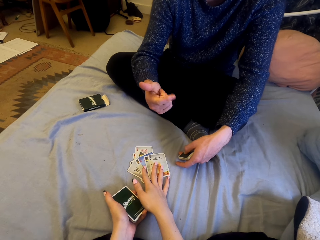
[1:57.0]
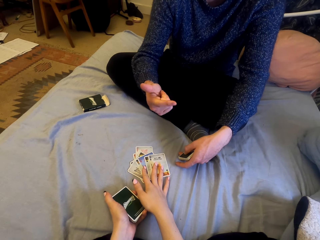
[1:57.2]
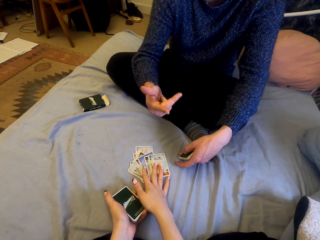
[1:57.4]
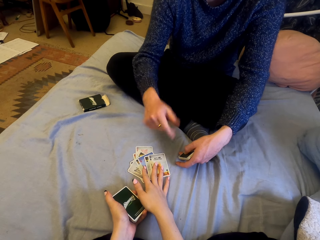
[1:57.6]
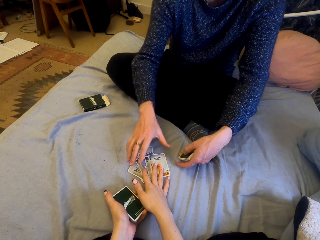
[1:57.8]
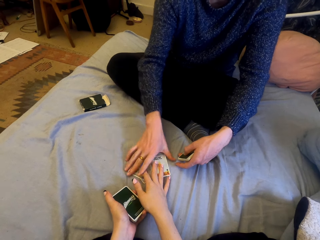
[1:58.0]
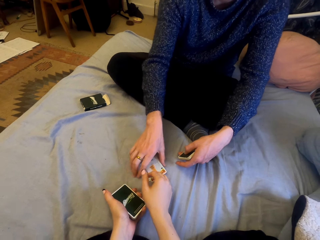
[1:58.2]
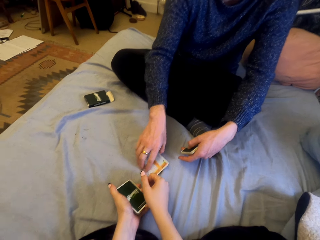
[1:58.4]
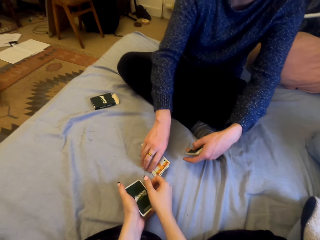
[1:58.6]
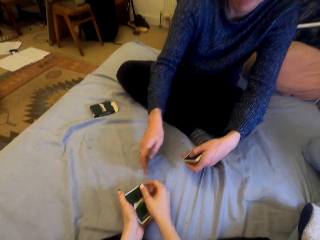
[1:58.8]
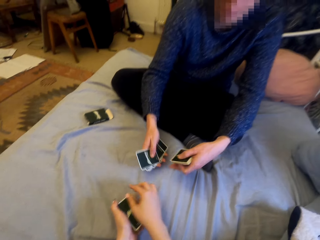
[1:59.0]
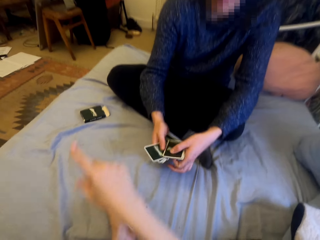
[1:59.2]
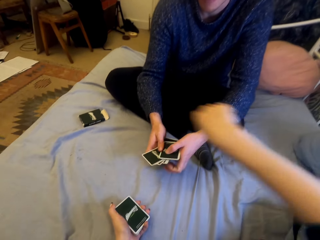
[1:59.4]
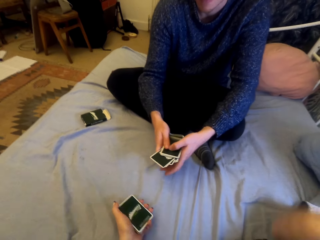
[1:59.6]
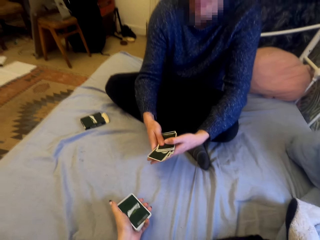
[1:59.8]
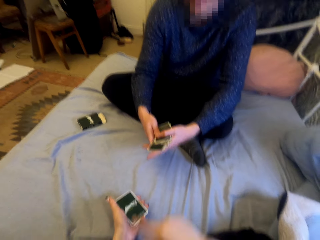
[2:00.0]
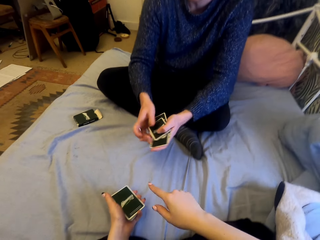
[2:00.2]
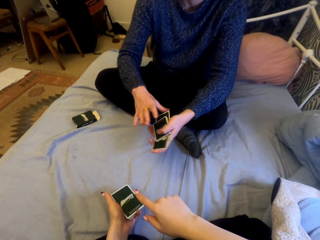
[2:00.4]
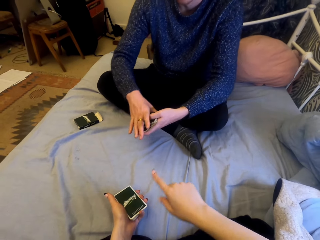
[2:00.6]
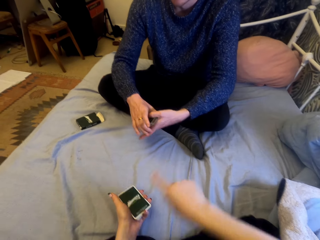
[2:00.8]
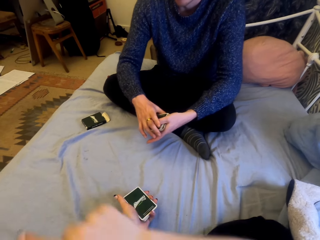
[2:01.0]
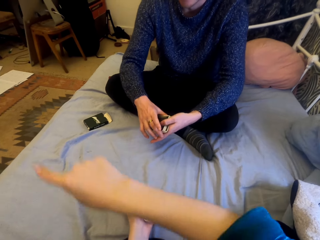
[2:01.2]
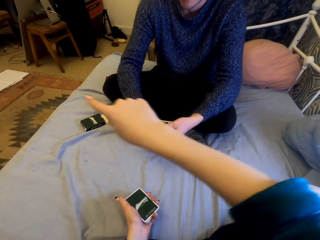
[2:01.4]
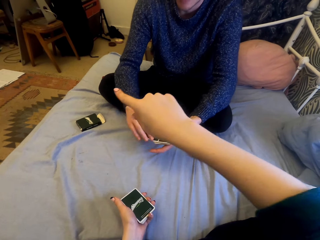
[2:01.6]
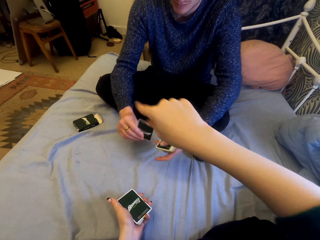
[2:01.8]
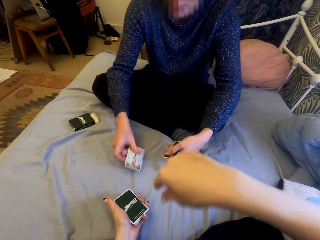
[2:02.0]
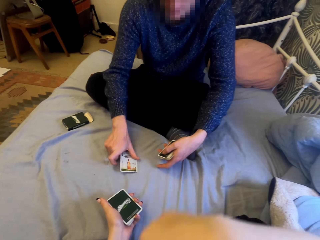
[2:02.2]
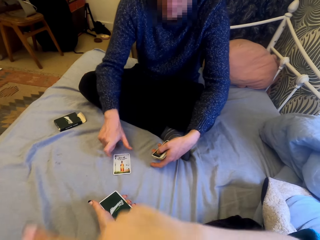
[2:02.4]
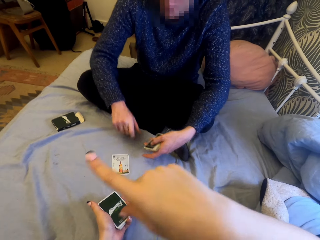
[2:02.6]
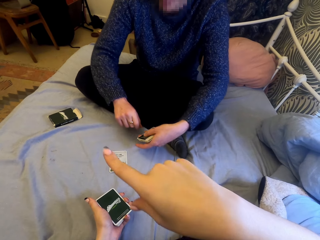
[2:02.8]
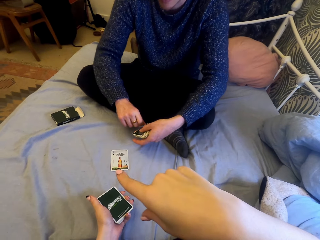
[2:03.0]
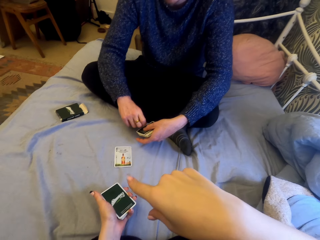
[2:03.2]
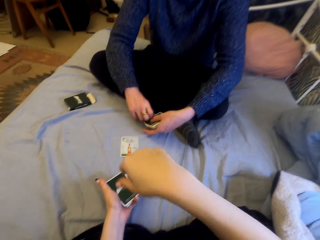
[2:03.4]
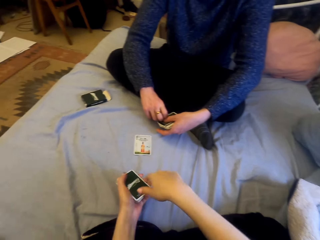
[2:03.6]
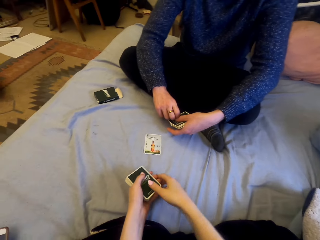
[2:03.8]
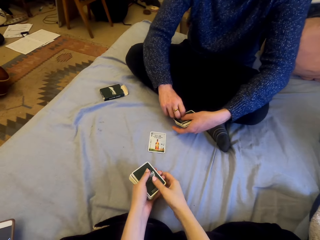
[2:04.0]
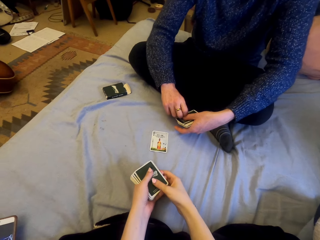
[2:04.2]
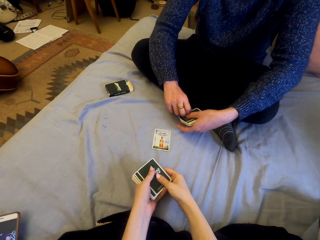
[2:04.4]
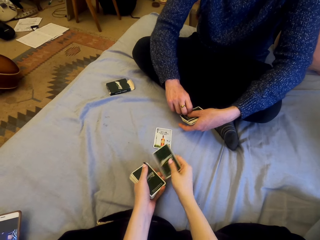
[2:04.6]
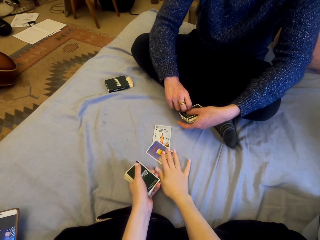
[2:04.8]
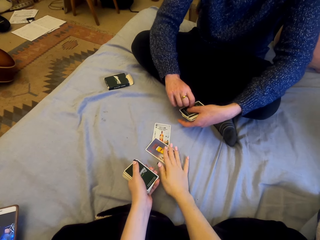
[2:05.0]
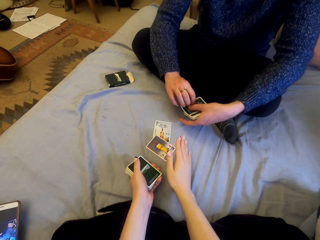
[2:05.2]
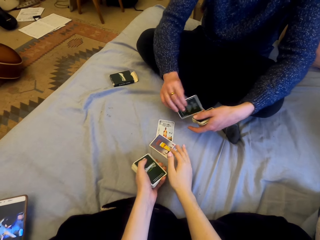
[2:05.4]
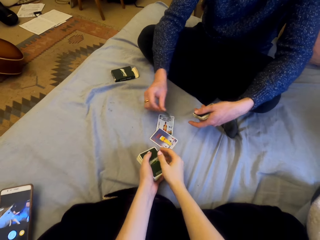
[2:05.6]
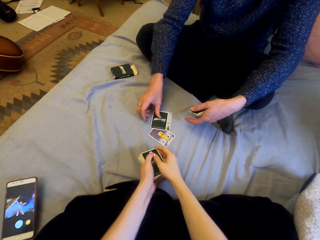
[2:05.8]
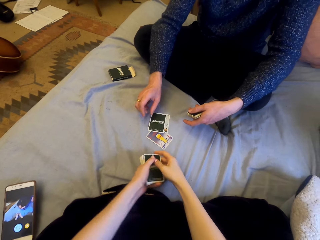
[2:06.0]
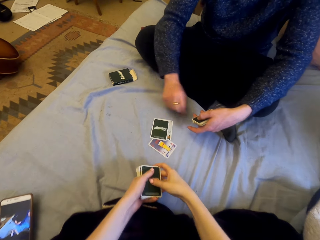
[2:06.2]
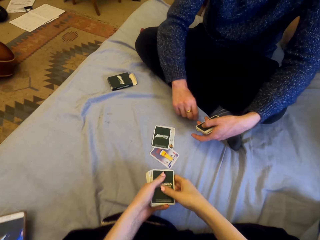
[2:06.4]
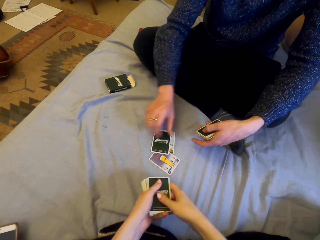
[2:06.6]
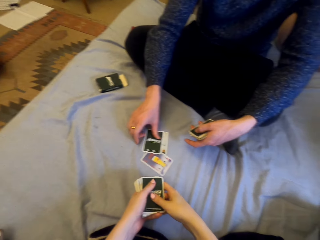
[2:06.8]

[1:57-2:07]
The man picks the cards. The camera wearer talks. The man plays cards with the camera wearer. He puts the cards on the sheet. The camera wearer puts the cards on the sheet.

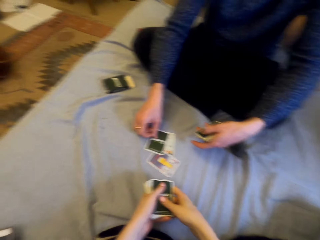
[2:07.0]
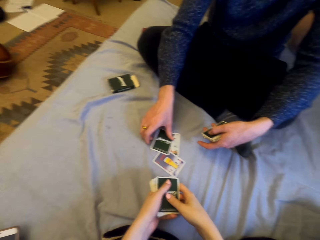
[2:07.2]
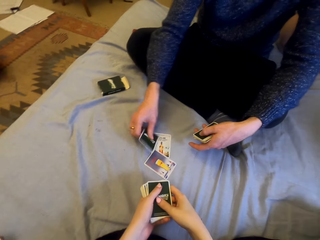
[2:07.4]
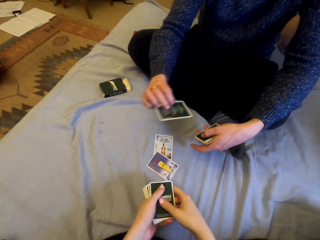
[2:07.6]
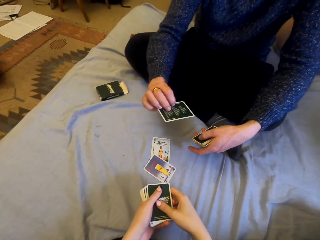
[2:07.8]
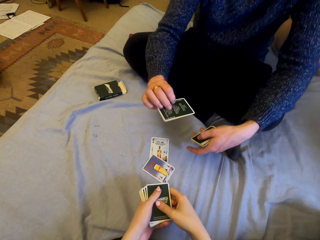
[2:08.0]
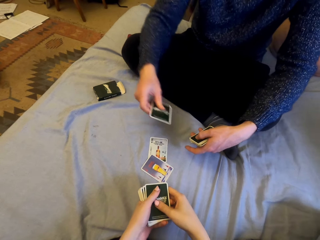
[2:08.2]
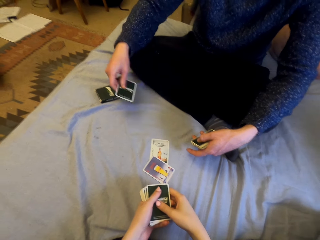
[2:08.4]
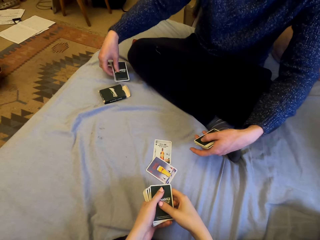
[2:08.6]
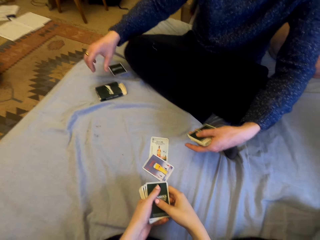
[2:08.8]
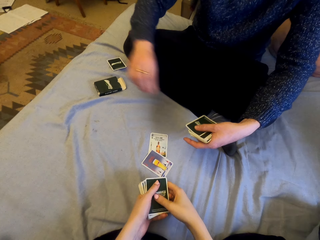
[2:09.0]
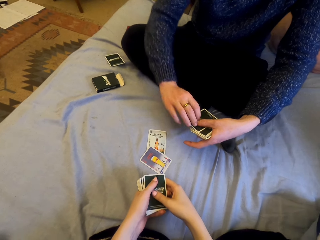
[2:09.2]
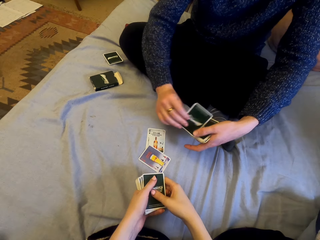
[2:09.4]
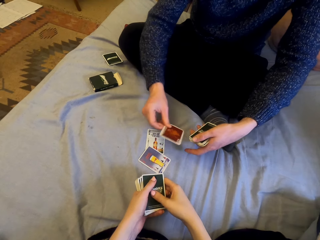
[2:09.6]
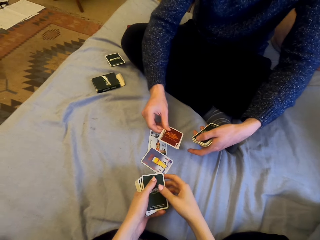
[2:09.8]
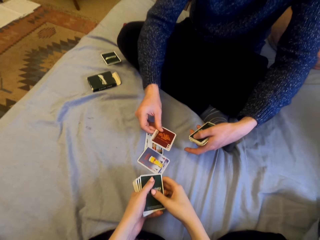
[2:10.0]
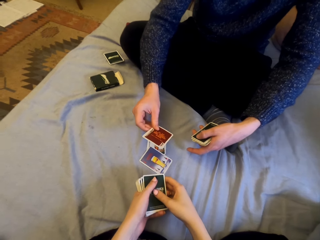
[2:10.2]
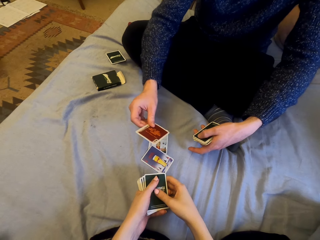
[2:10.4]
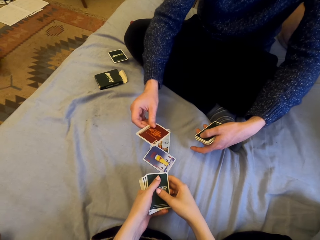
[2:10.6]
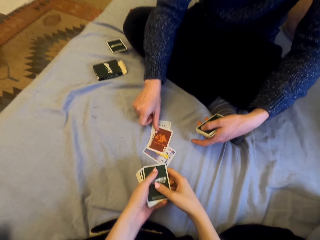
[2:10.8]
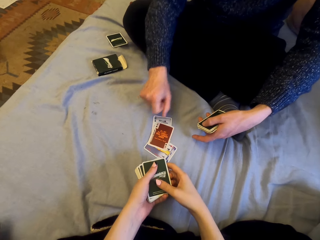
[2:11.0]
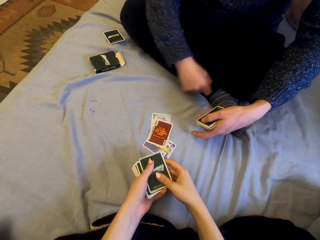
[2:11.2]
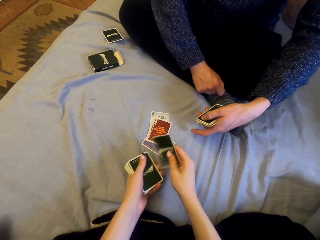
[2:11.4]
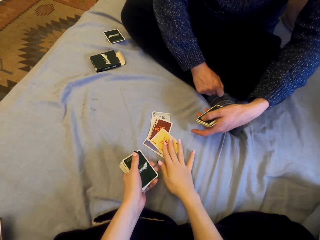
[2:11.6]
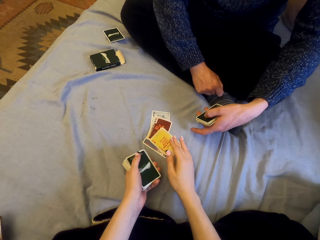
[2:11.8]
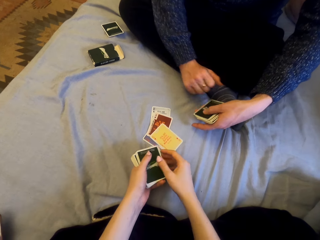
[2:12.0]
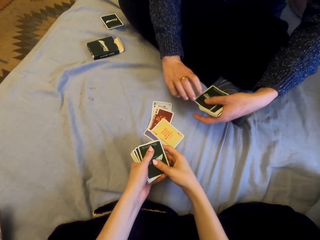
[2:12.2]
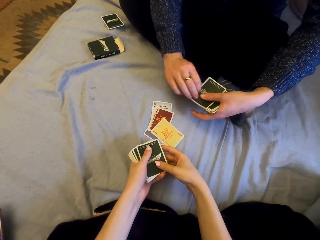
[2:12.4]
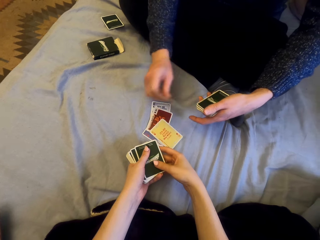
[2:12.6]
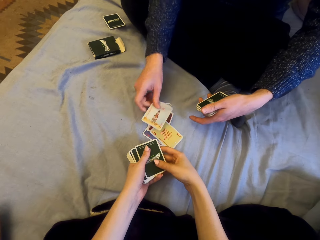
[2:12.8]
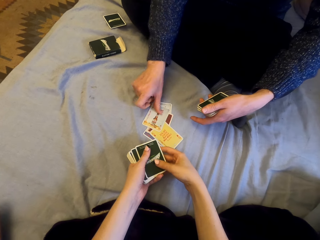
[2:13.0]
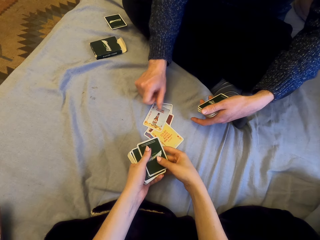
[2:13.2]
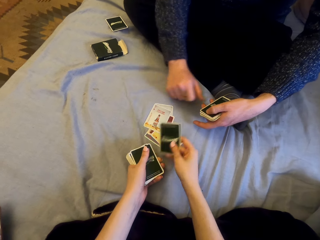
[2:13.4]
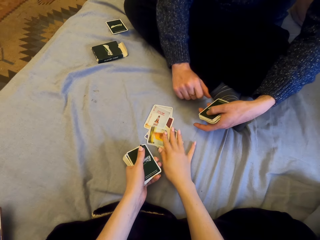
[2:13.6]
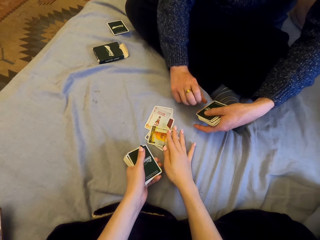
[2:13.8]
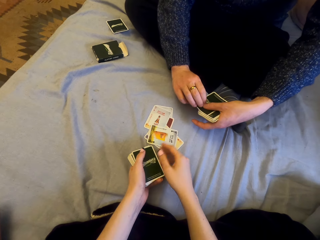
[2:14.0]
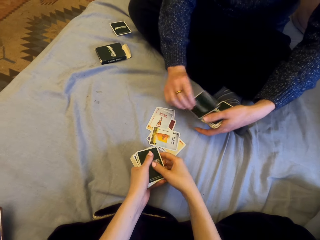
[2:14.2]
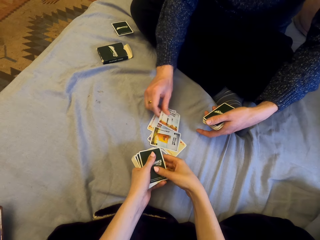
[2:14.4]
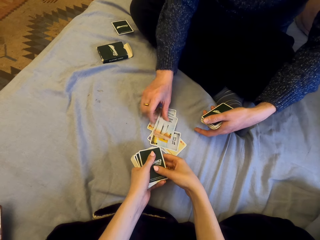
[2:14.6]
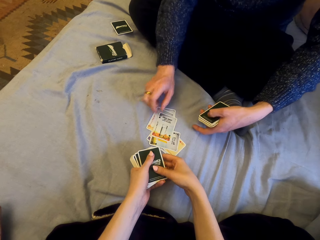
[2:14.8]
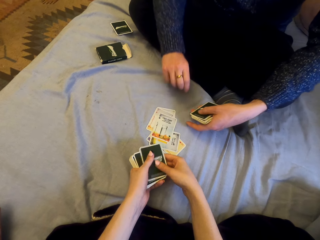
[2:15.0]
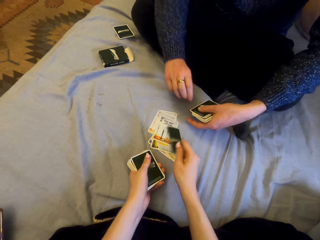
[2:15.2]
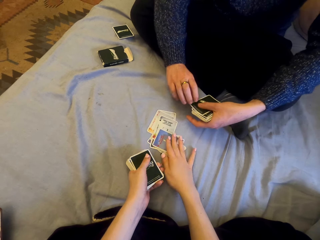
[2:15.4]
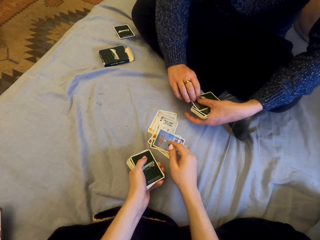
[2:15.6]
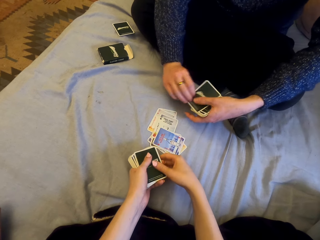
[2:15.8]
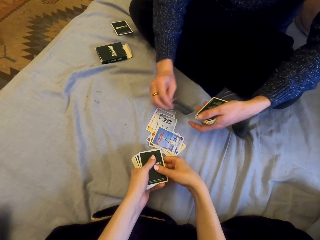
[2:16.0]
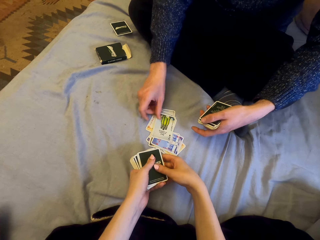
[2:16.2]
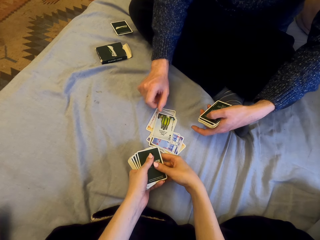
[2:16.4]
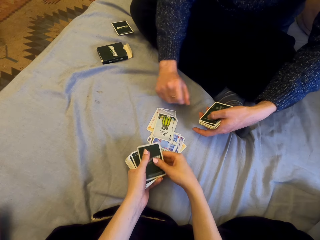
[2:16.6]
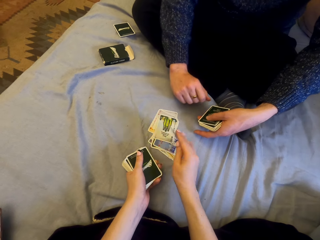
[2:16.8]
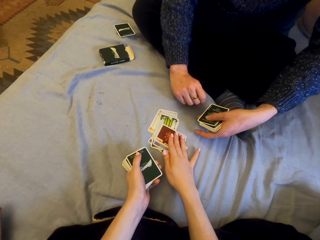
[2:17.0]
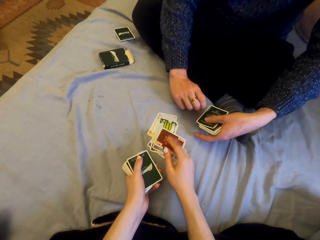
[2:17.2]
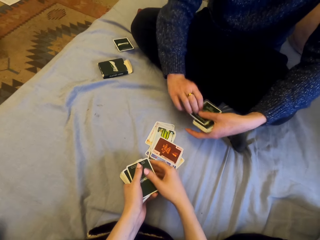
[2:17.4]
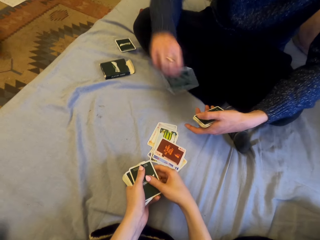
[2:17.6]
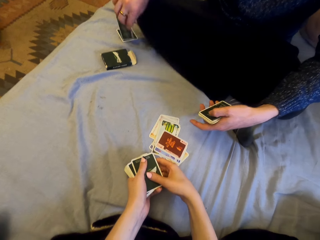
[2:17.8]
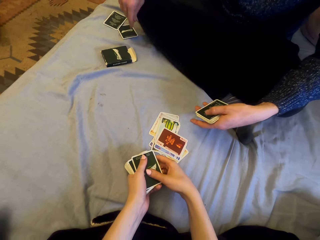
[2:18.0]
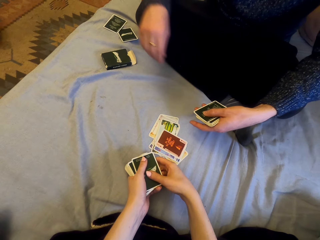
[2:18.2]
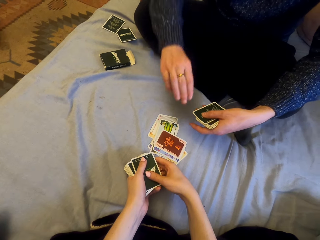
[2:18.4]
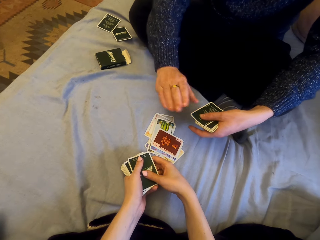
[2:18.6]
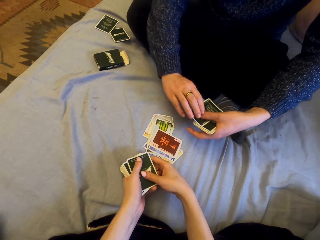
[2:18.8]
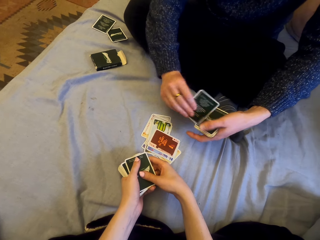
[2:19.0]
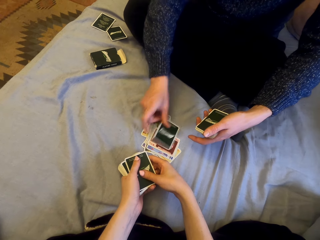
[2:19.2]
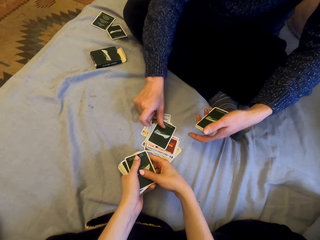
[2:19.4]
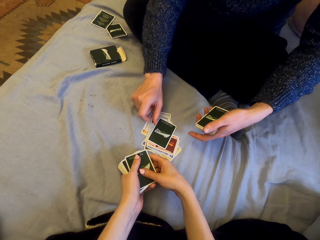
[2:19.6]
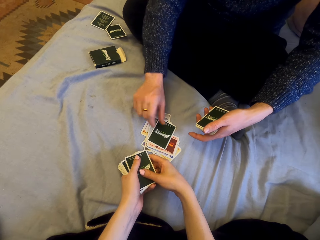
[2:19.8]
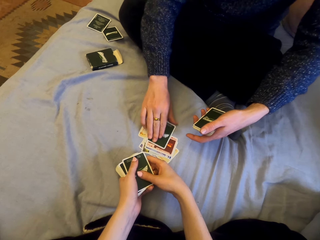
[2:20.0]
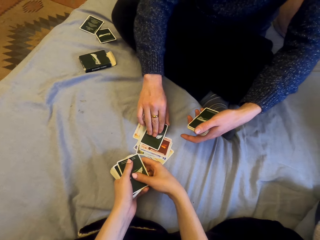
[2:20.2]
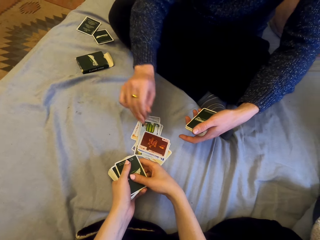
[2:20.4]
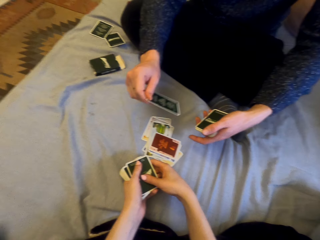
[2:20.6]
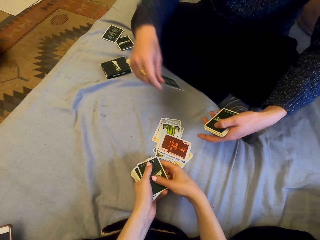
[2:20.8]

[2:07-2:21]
The man puts the cards on the sheet. He picks the card and puts the cards in the table. He puts the cards on the sheet. He plays cards with the camera wearer. The camera wearer puts the cards on the sheet. The man puts the cards on the sheet. The camera wearer puts the cards on the sheet. The man puts the cards on the sheet. The camera wearer puts the cards on the sheet. The man puts the cards on the sheet. The camera wearer puts the cards on the sheet. They talk. The man puts the card aside. The camera wearer puts the cards on the sheet.
